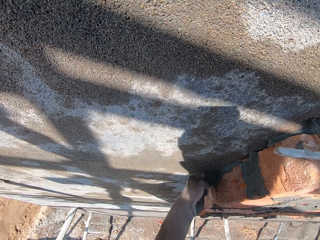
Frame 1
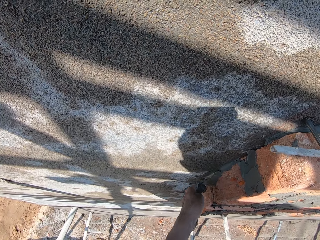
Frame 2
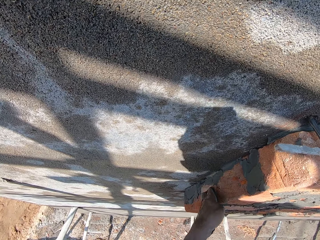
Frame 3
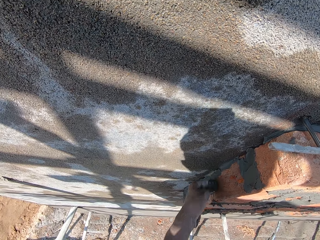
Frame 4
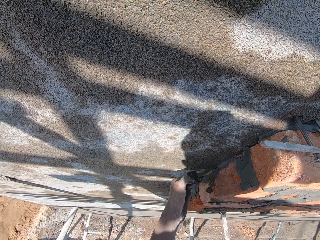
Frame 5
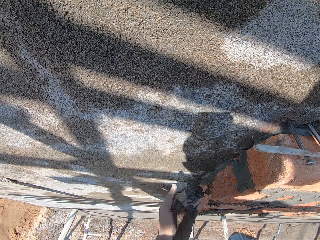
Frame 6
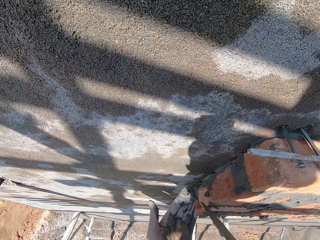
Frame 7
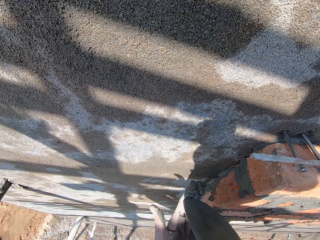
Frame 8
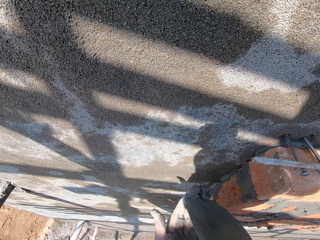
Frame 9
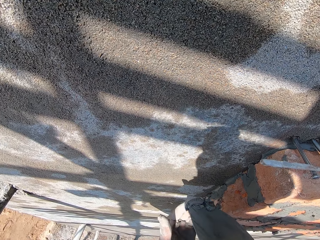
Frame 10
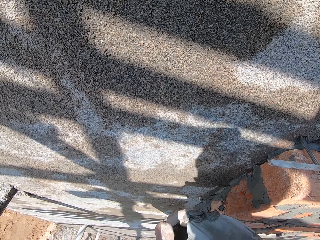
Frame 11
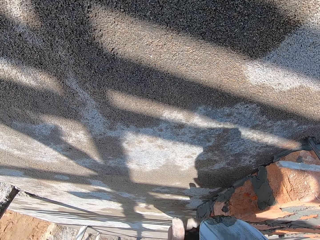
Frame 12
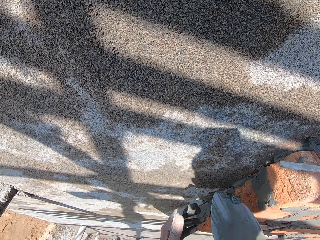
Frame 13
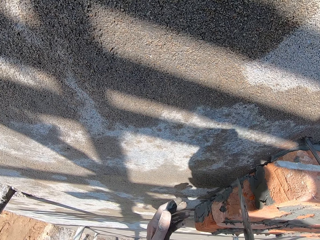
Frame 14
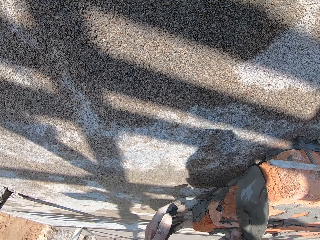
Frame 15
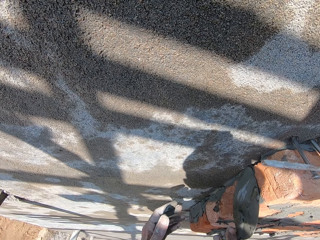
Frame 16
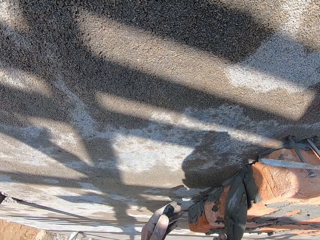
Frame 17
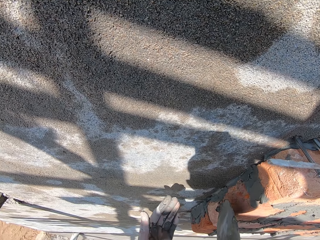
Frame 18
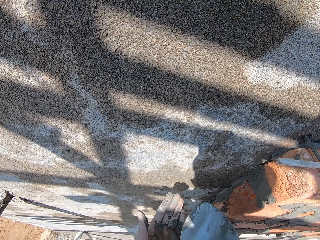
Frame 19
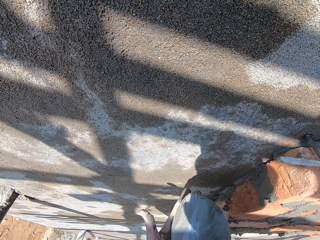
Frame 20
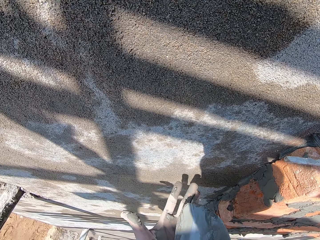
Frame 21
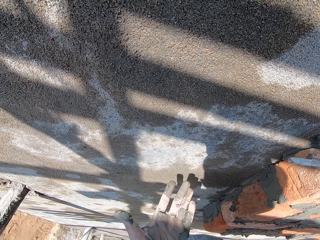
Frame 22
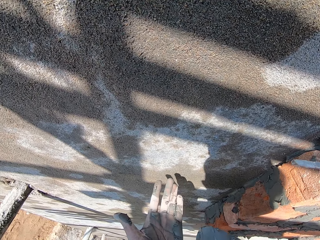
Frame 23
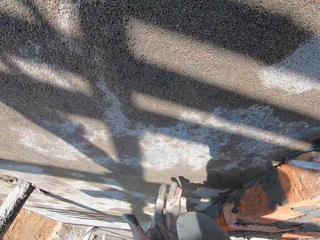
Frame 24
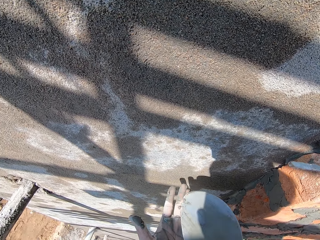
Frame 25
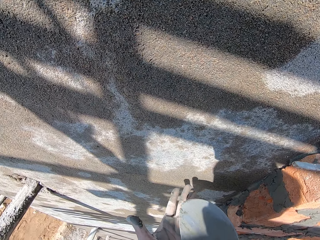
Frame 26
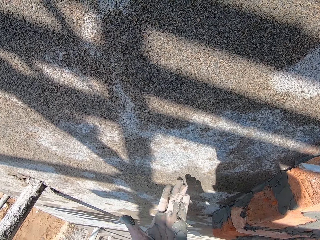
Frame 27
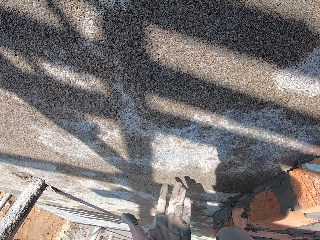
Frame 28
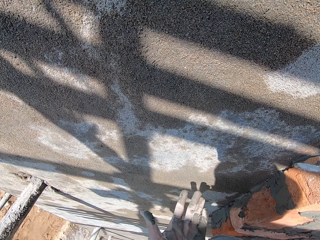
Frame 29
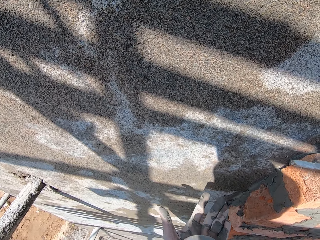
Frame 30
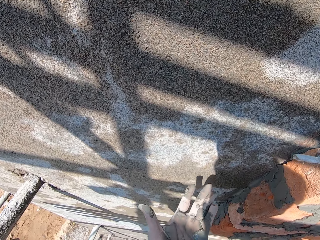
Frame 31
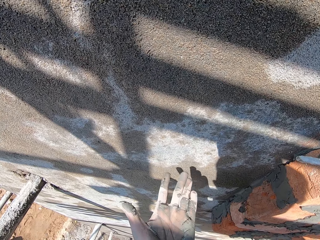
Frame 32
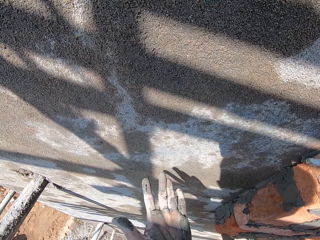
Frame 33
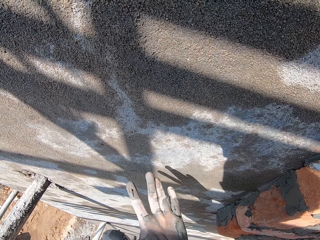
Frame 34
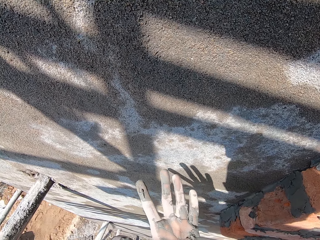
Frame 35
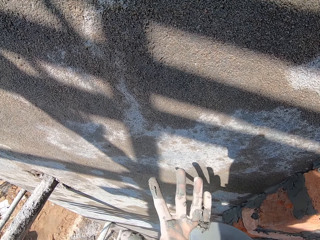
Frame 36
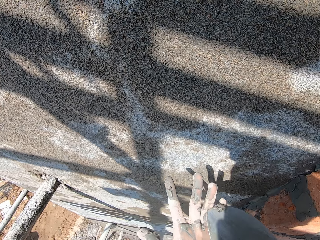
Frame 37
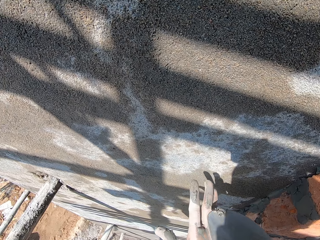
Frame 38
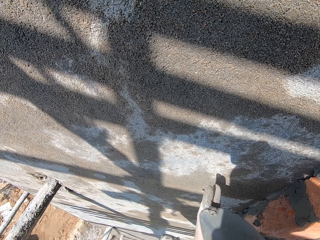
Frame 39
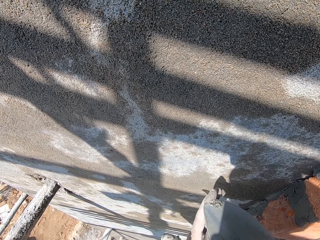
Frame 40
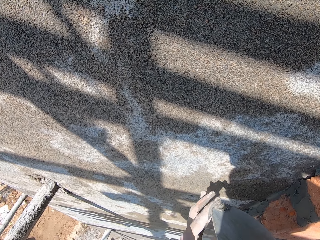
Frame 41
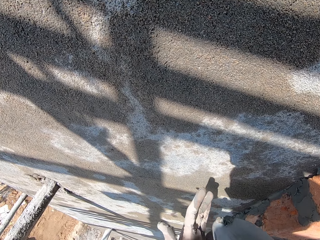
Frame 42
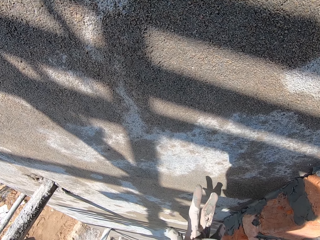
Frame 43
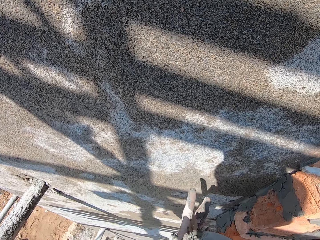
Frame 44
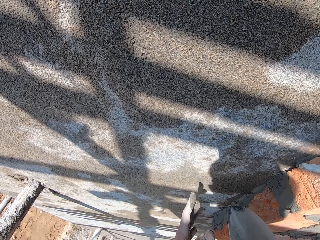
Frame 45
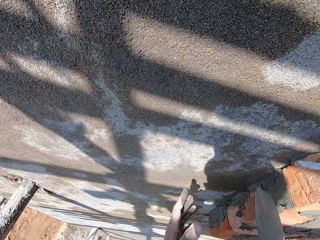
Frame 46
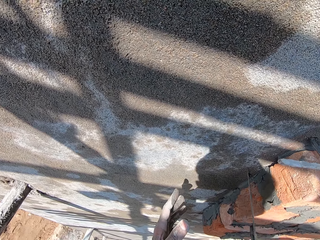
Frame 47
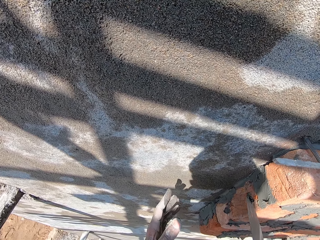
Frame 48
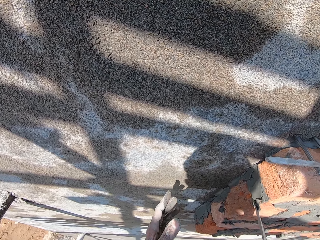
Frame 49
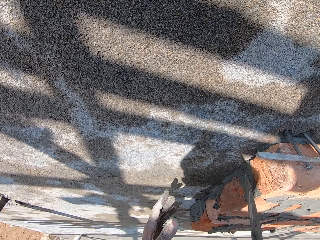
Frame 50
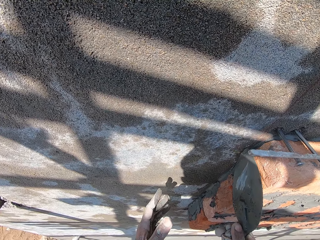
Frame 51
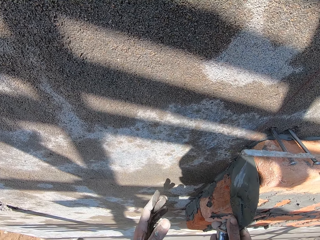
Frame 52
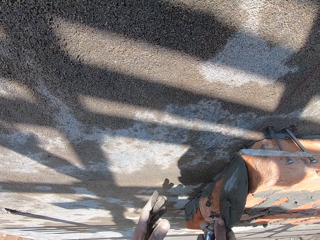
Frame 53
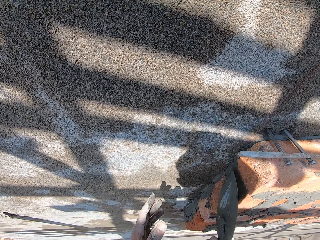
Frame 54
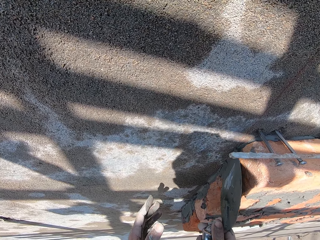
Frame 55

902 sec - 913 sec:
The camera wearer scrapes the mortar from his left hand with the brick trowel in his right hand. He picks cement with the trowel. He smoothens the mortar on the wall with the brick trowel in his right hand. He puts the mortar on his left hand with the brick trowel in his right hand. He cleans the trowel with his hand. He scrapes the mortar from his left hand with the brick trowel in his right hand. He smoothens the mortar on the wall with the brick trowel in his right hand.

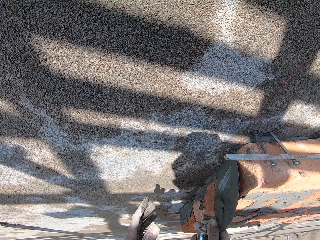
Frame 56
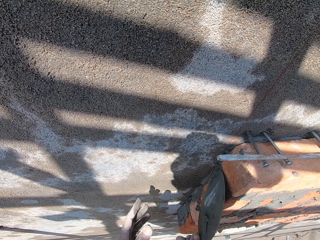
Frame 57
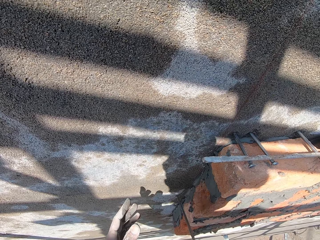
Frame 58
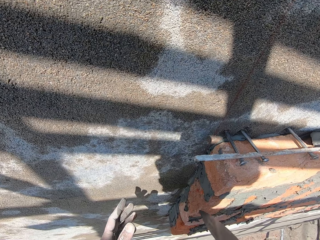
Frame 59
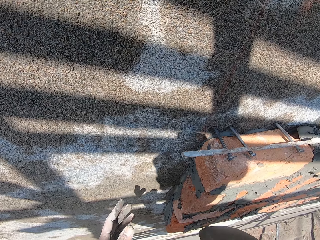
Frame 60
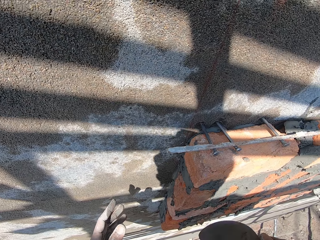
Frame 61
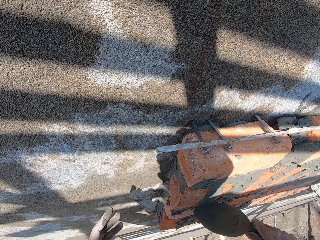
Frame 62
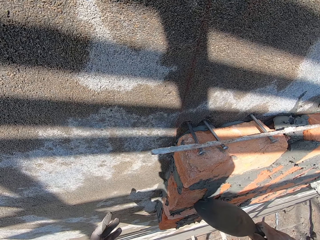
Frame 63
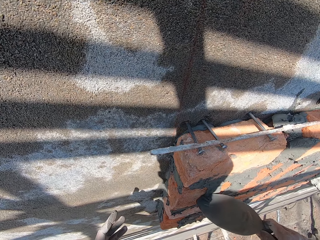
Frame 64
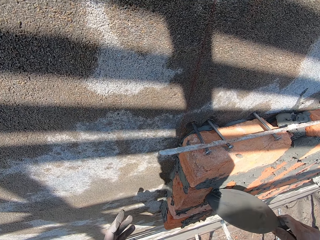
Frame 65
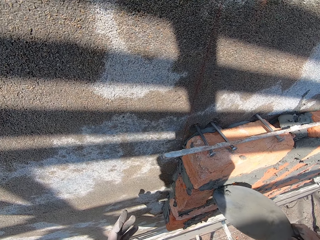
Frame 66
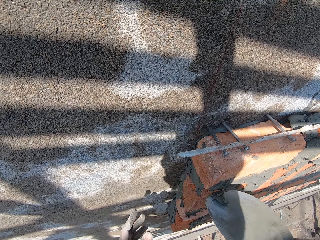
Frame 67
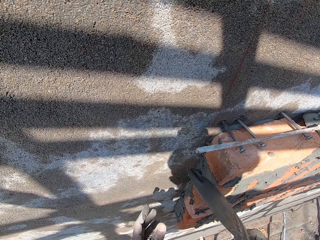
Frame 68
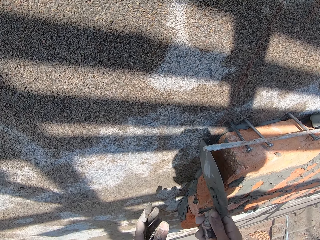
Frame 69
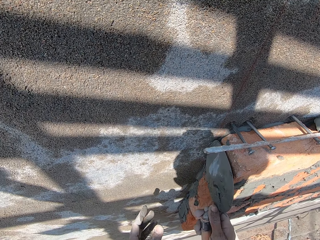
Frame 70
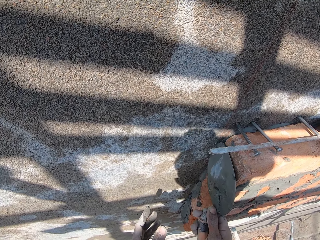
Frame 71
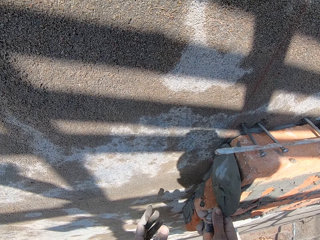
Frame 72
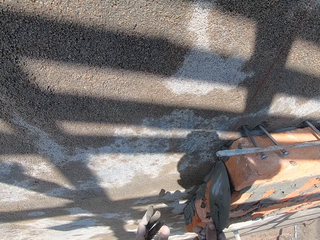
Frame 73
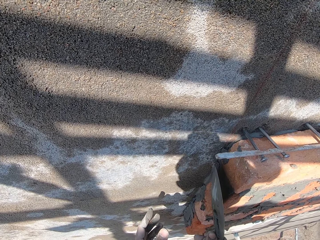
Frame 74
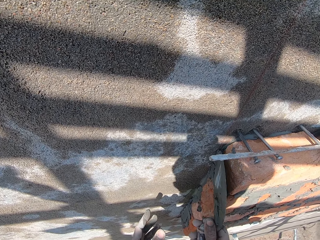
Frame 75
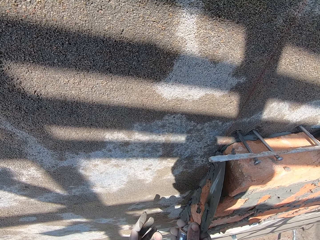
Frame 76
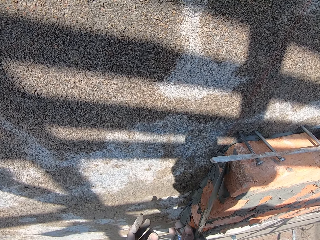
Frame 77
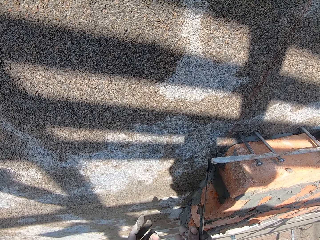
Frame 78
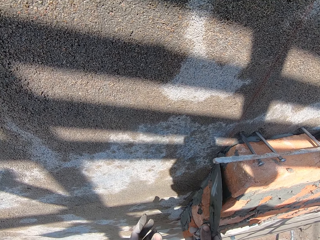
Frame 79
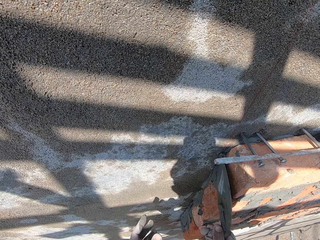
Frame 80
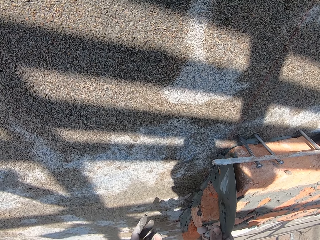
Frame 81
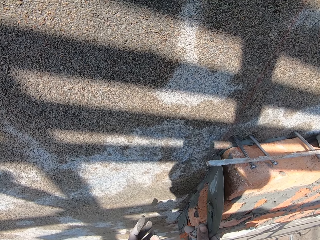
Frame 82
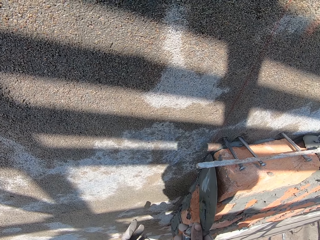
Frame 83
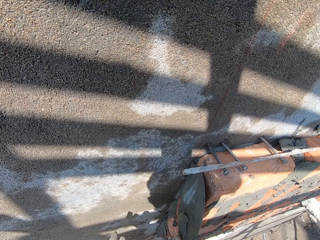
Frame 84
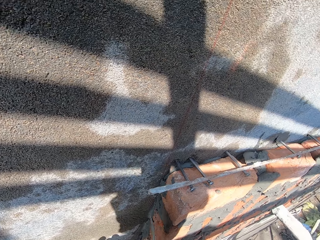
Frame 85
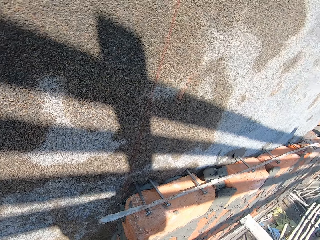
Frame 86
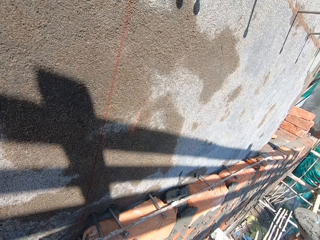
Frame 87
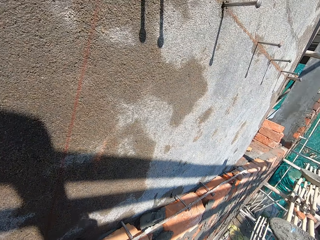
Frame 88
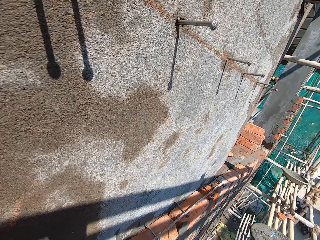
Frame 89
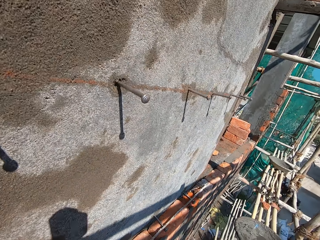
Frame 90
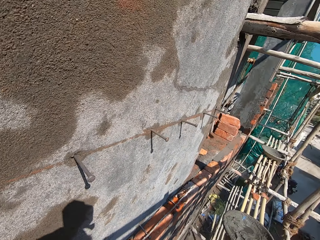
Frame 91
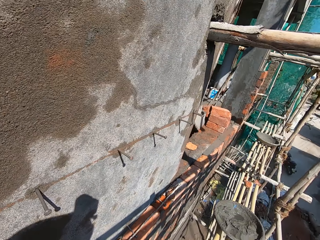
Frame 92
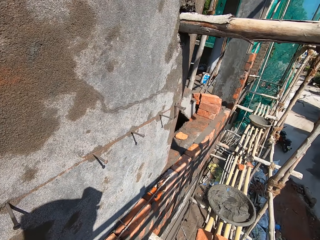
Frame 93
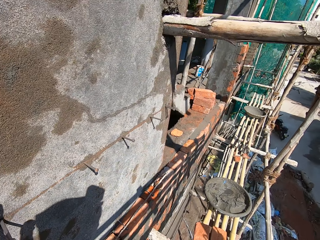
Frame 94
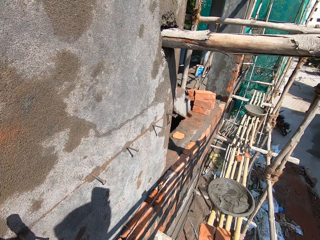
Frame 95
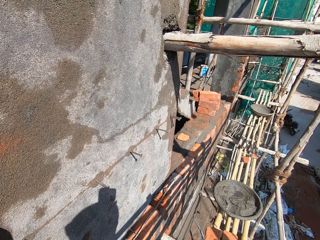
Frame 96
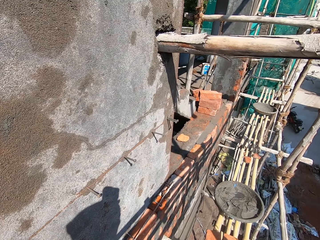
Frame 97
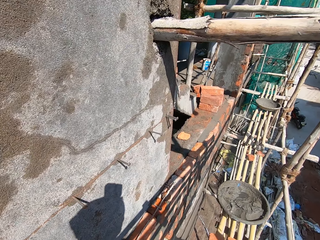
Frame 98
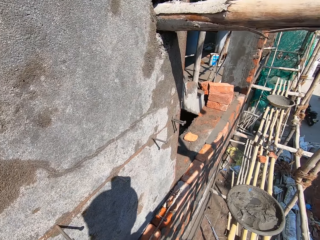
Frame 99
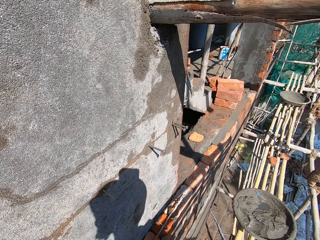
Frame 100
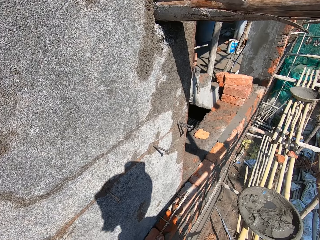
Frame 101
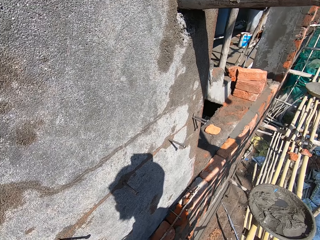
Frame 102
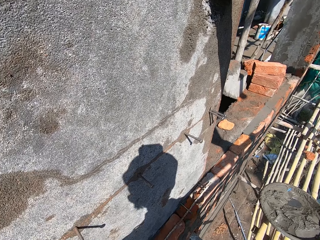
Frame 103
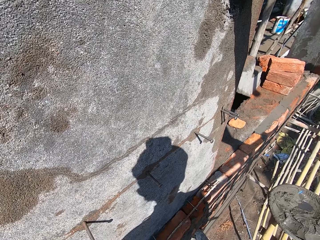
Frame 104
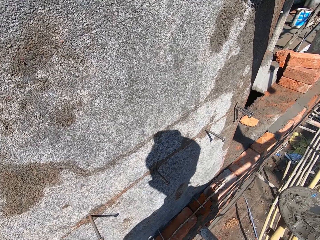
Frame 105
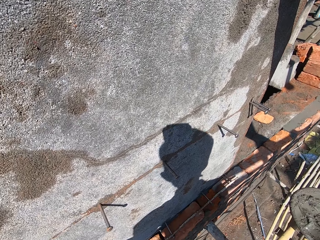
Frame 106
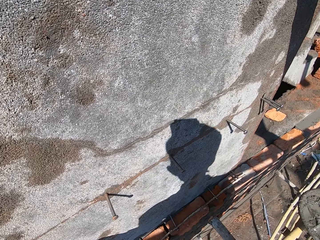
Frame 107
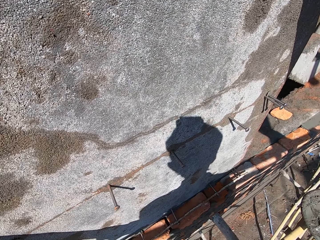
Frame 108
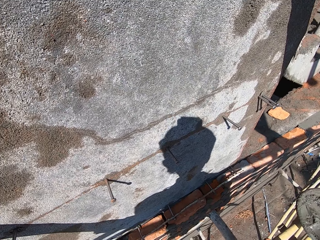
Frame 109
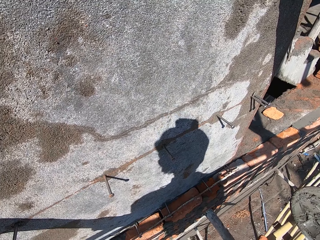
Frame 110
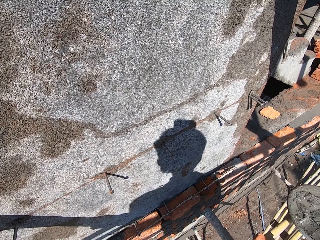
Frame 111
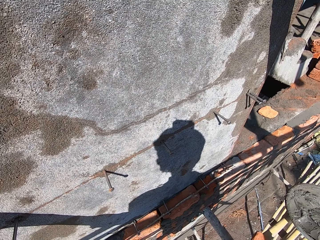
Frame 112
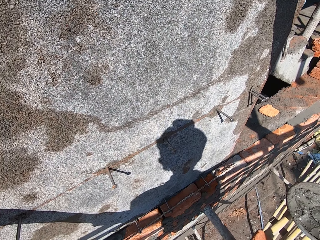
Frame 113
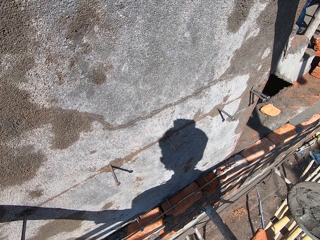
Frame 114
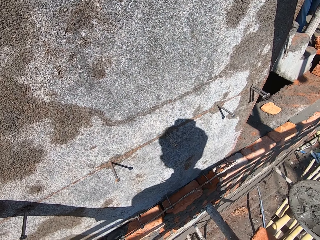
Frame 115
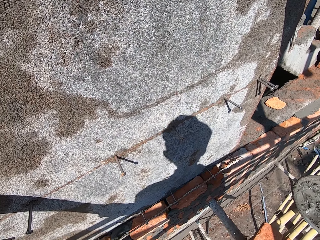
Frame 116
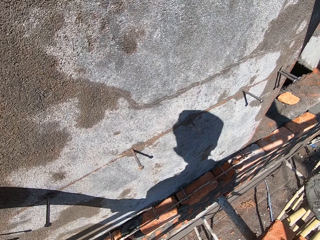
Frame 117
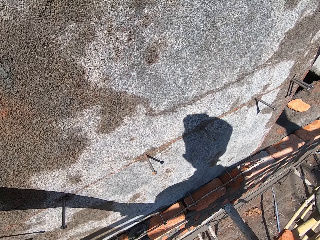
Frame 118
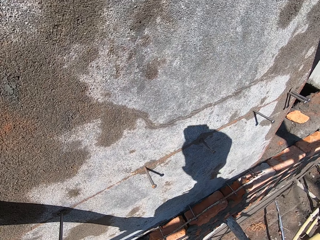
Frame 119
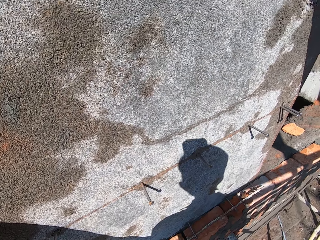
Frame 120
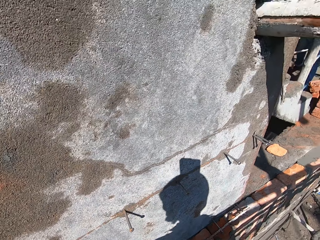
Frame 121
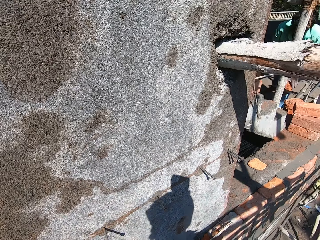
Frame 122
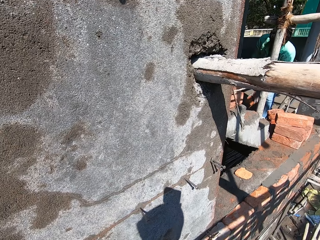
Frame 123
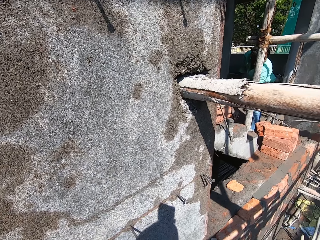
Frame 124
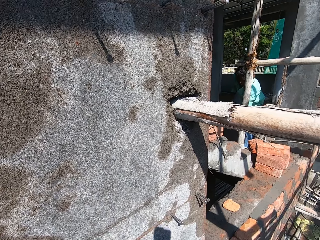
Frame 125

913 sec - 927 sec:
The camera wearer scrapes the mortar from the wall with the brick trowel in his right hand. He smoothens the mortar on the wall with the brick trowel in his right hand. He moves around the scaffold and converses with a man. He looks around.
